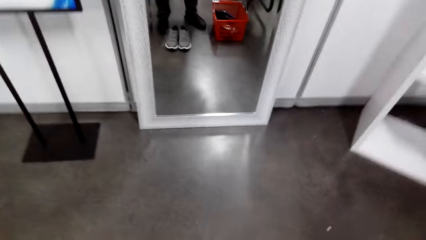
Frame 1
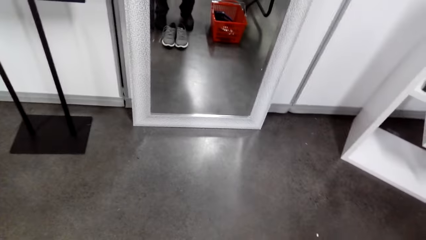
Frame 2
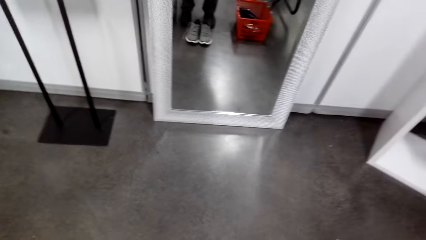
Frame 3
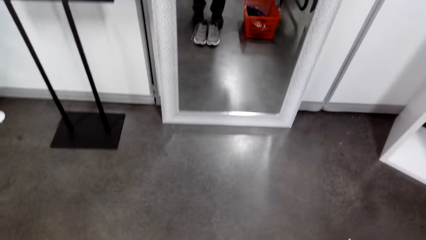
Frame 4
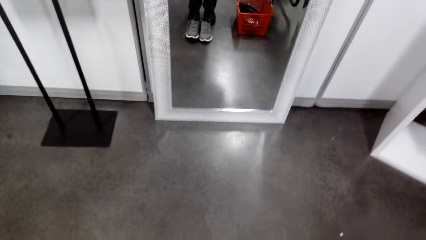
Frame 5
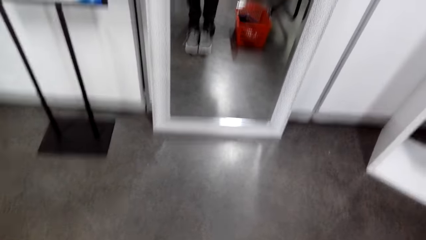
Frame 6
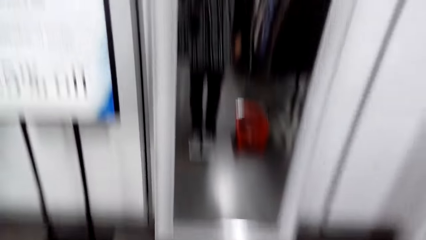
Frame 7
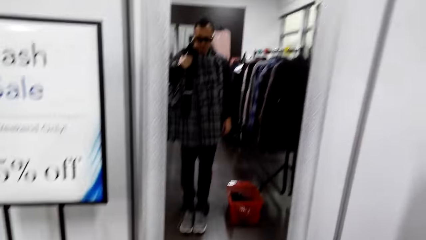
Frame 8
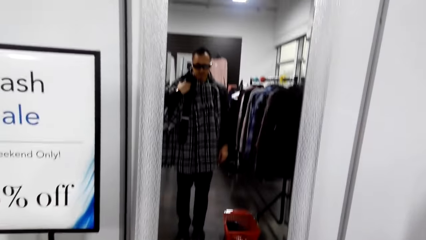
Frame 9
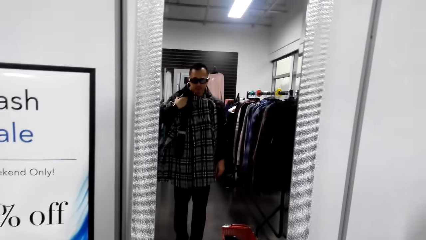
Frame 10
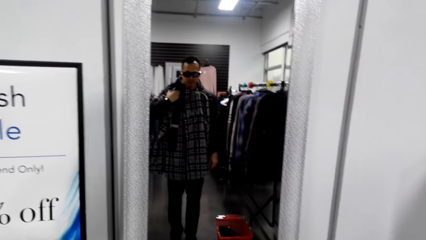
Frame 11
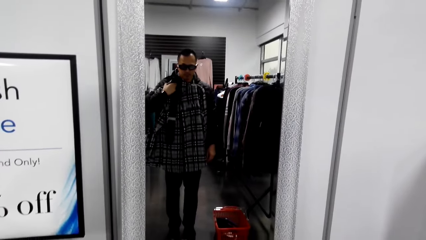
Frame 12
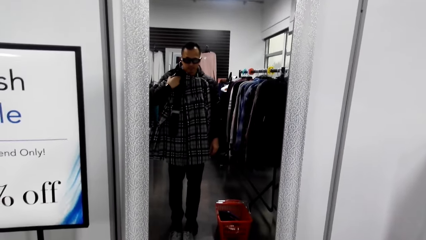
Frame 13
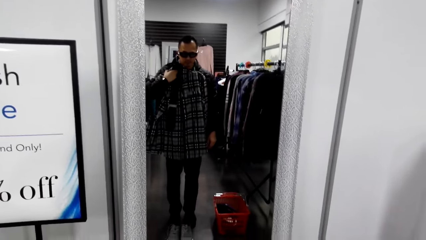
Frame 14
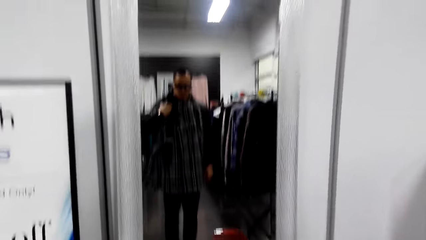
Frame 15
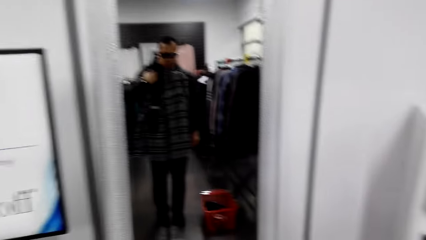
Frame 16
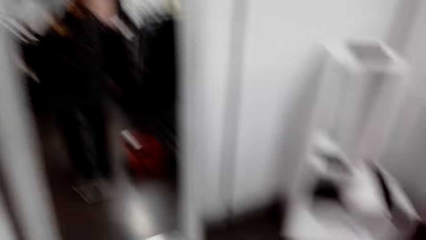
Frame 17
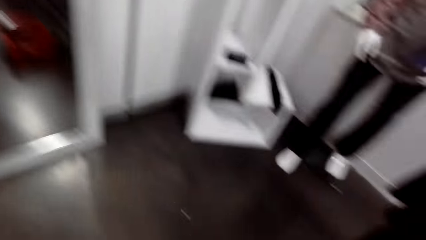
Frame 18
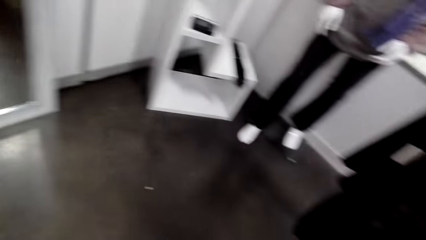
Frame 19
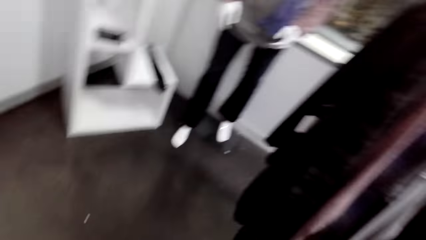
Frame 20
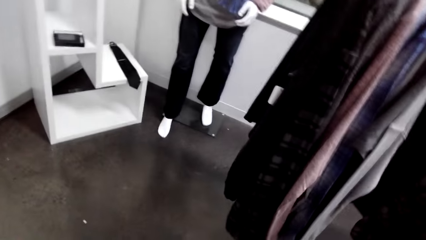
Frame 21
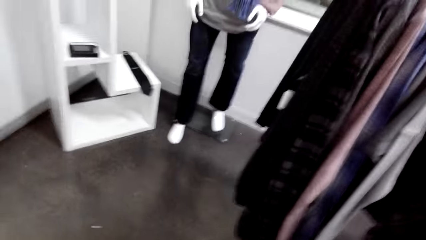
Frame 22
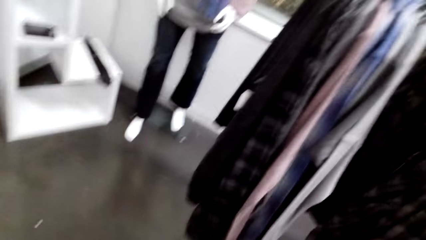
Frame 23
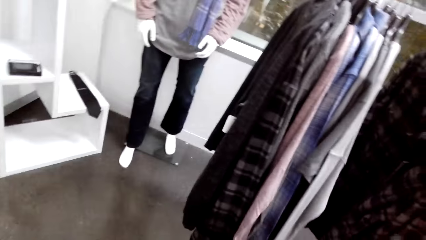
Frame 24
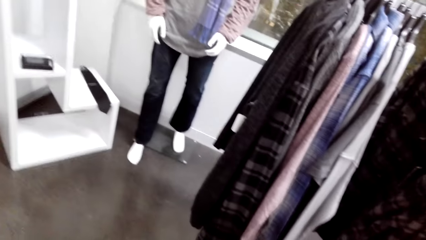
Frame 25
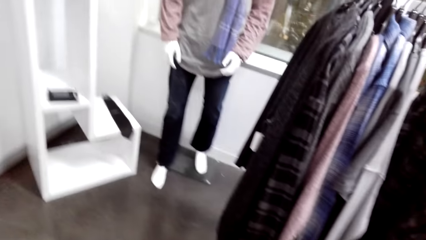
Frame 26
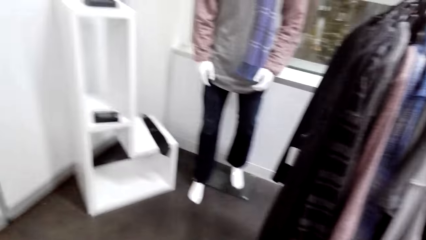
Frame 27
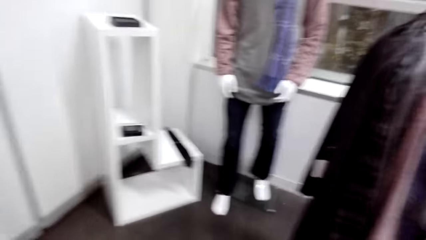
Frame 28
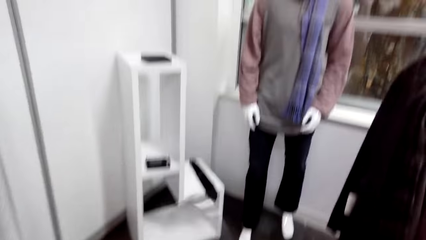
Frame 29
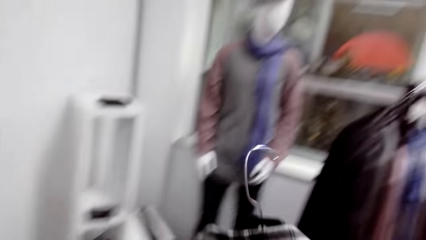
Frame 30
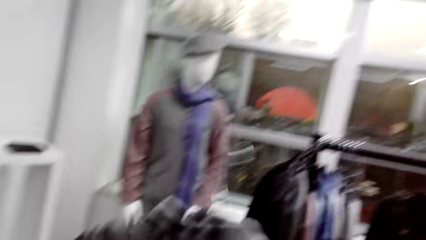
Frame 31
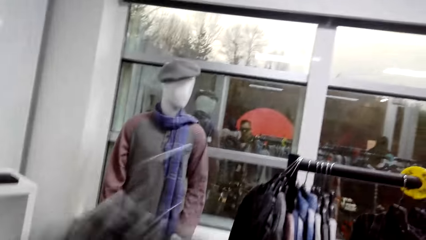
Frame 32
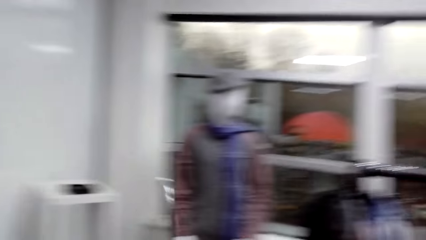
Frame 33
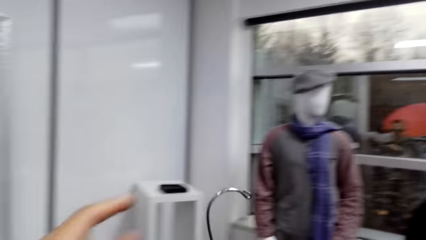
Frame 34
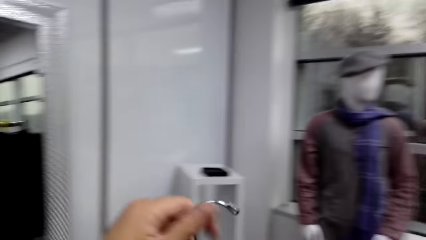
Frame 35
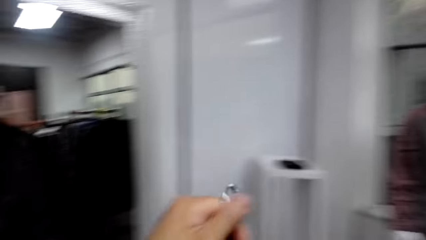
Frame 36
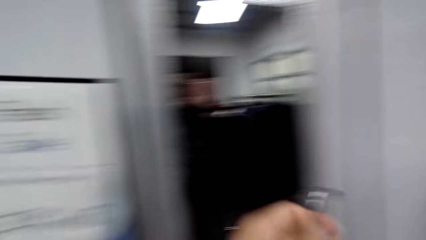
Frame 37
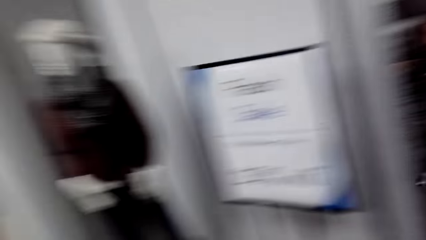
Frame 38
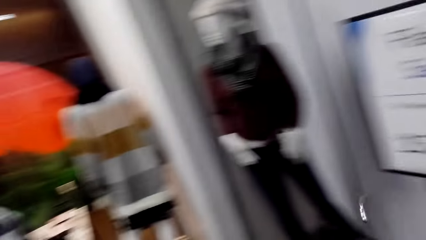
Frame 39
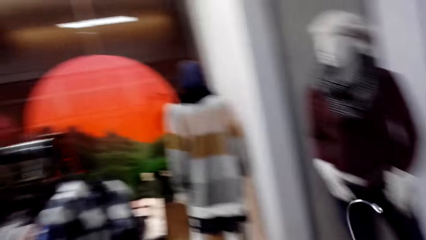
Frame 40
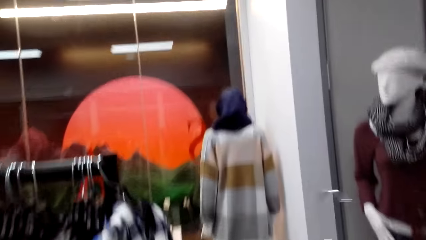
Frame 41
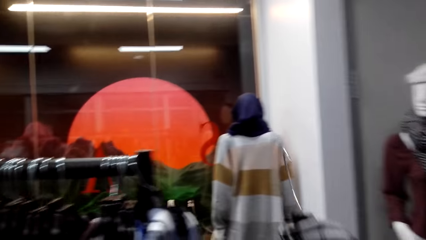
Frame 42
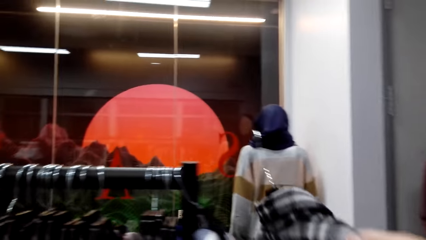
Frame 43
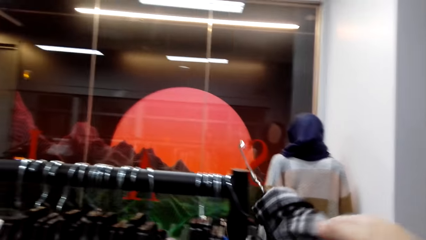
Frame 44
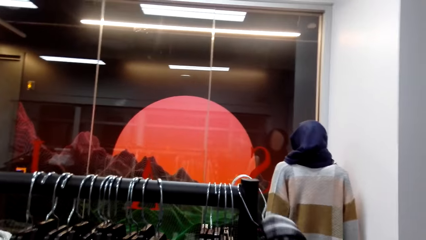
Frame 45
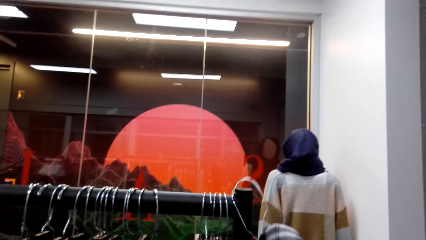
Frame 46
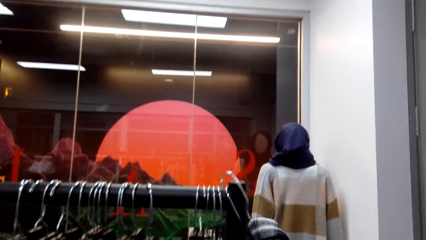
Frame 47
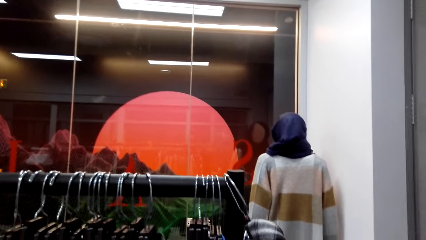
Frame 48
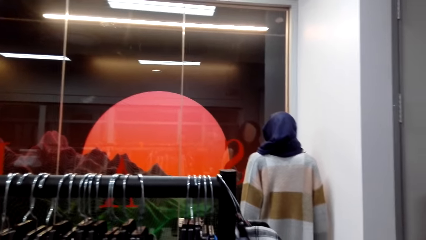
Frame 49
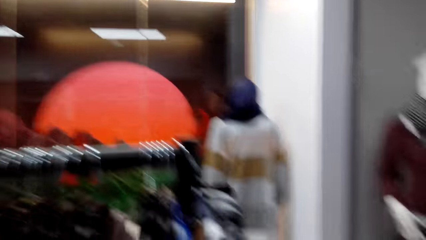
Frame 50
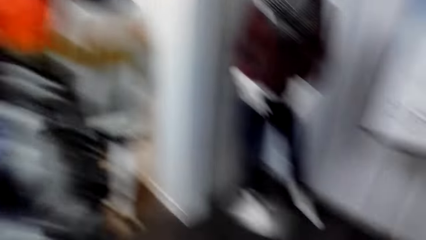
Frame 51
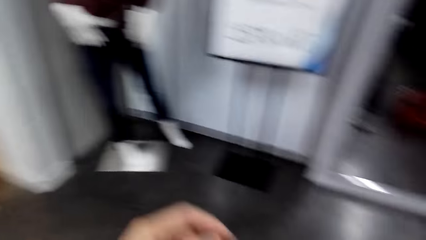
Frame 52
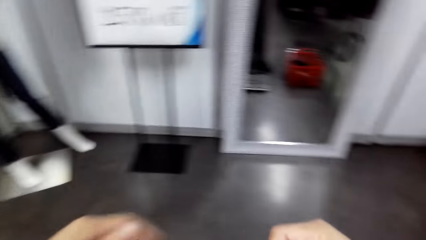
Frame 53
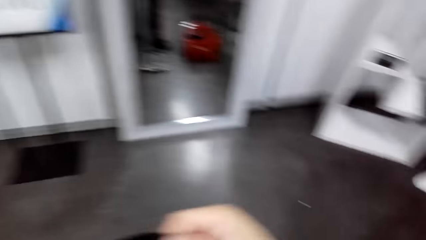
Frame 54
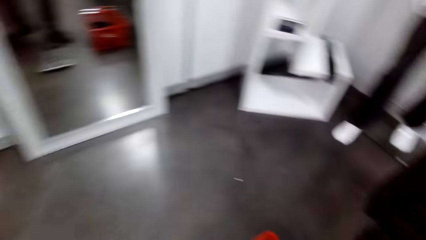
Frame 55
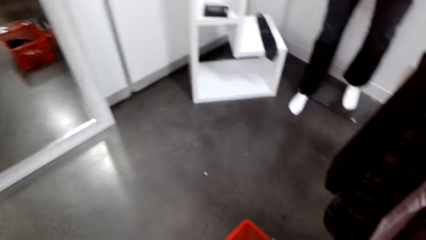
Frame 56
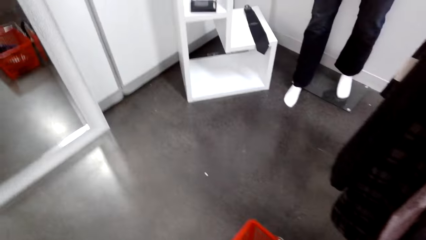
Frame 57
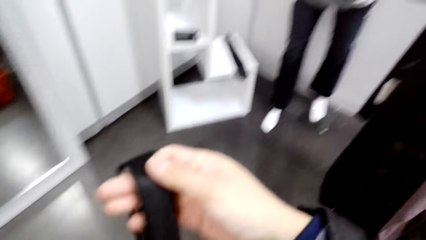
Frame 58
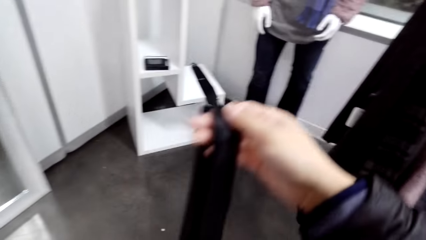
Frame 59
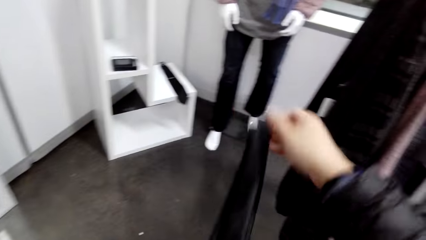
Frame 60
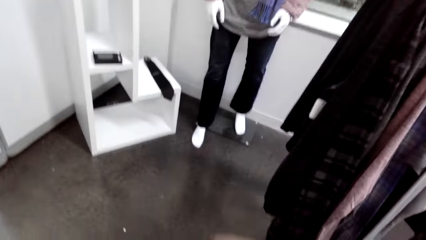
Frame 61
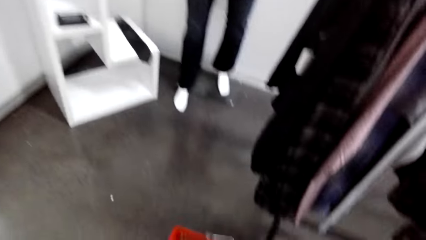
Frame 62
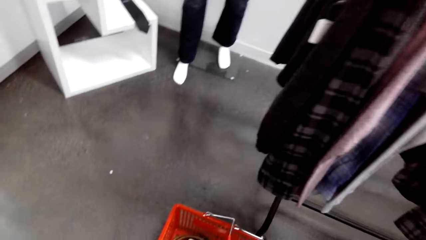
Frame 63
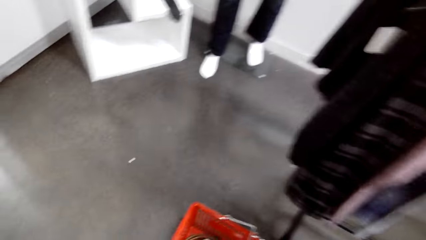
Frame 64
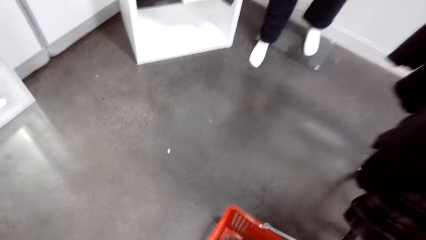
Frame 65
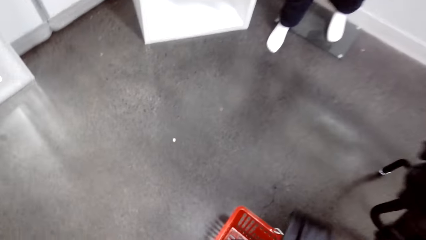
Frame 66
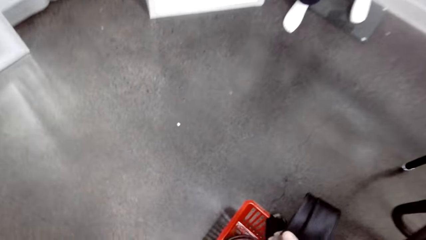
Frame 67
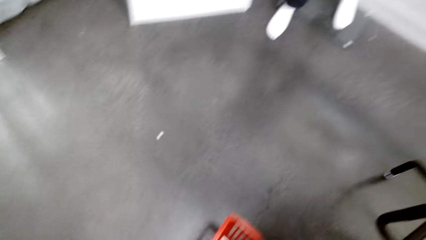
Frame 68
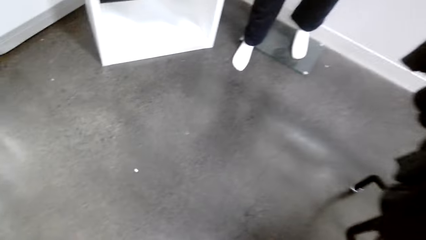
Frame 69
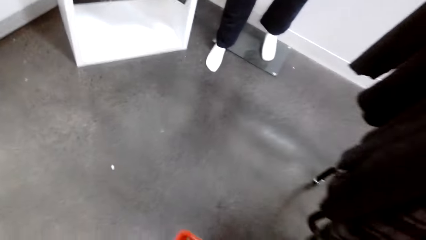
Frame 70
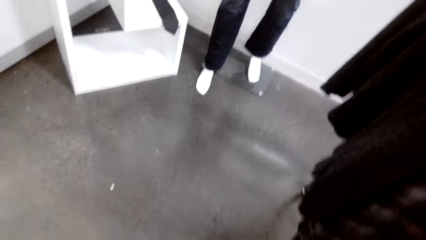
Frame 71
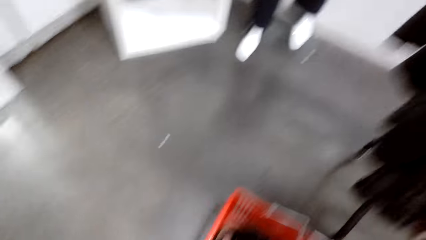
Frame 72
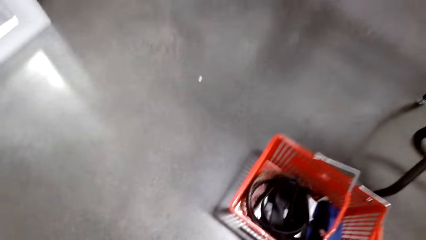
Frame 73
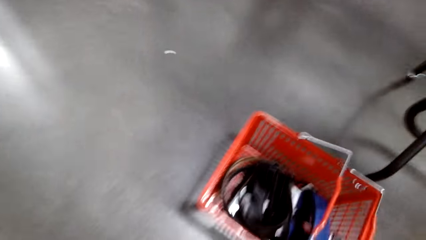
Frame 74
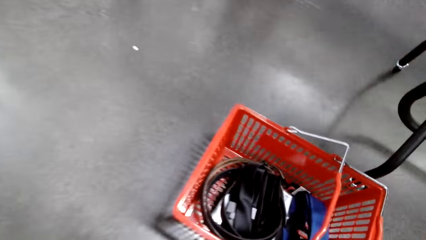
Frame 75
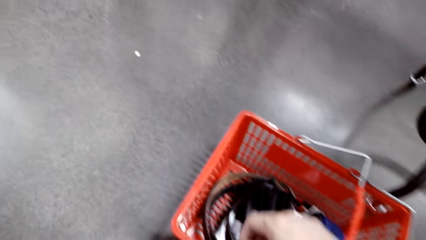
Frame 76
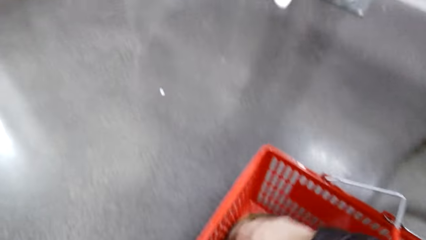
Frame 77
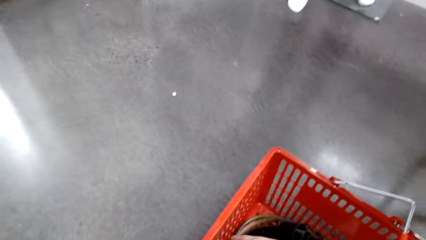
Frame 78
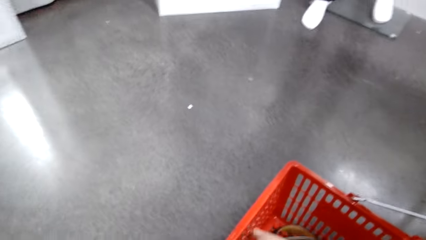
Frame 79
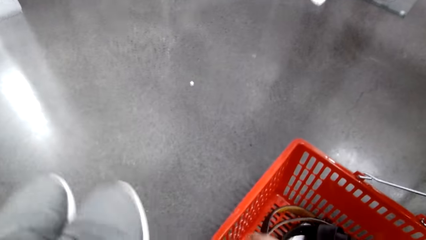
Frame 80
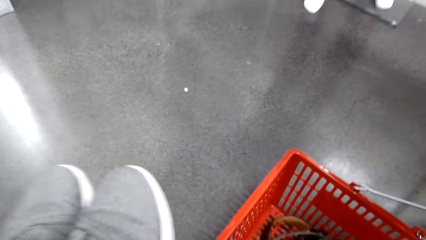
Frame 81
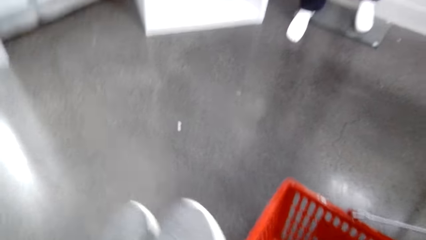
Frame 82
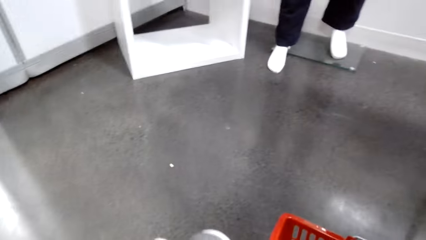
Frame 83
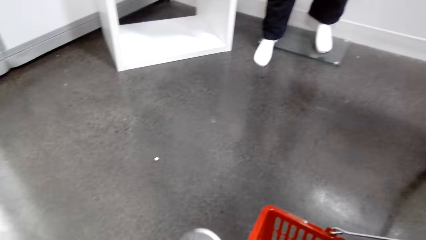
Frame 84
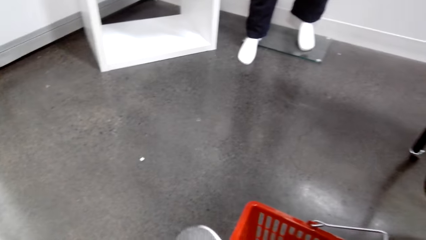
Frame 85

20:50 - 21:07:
The camera wearer matches shoes with a shirt. They look around the store. They turn around. They hang the shirt on the clothing rail. They turn around. They fold the tie. They look around.
